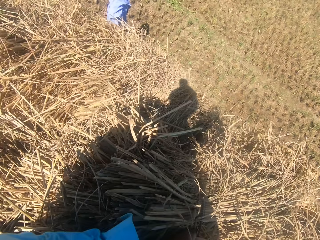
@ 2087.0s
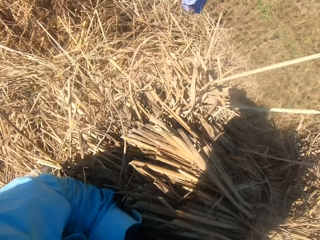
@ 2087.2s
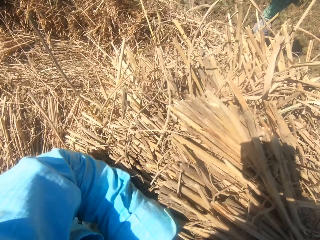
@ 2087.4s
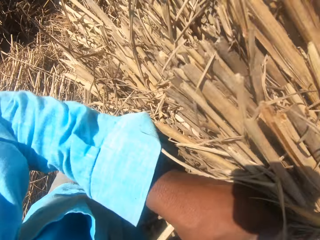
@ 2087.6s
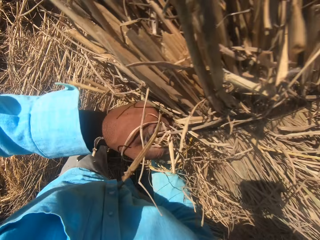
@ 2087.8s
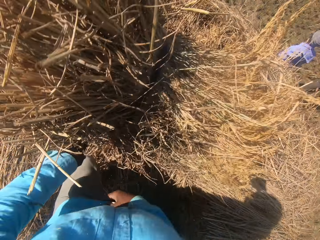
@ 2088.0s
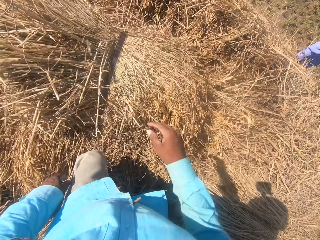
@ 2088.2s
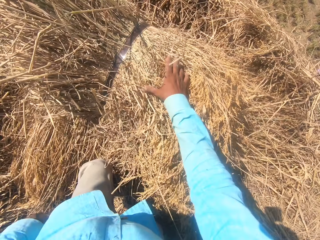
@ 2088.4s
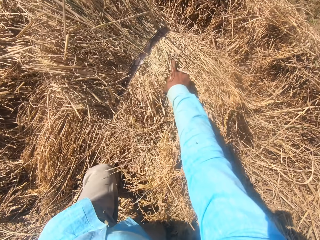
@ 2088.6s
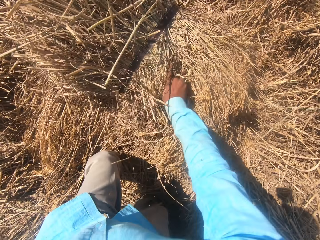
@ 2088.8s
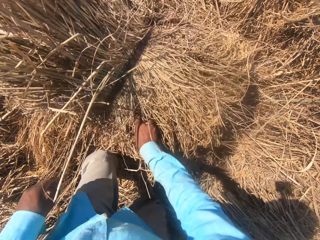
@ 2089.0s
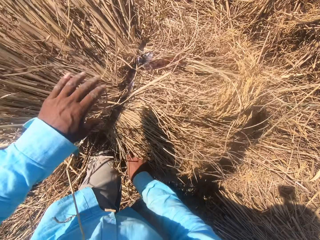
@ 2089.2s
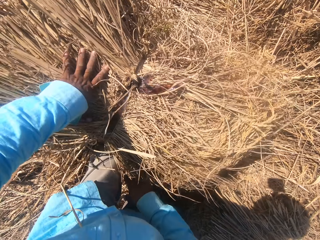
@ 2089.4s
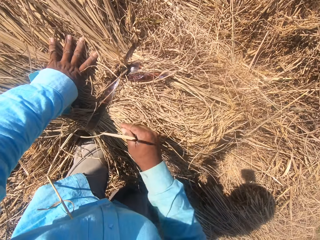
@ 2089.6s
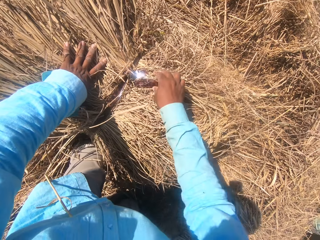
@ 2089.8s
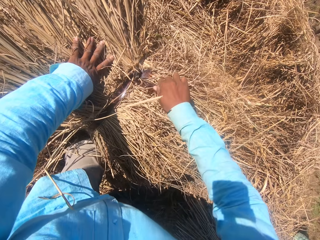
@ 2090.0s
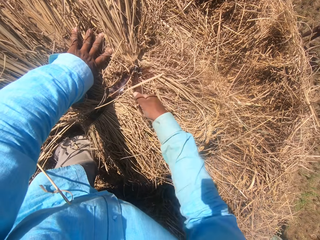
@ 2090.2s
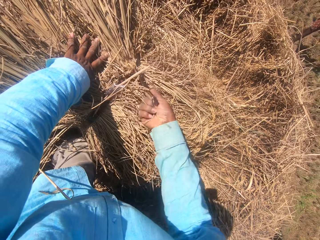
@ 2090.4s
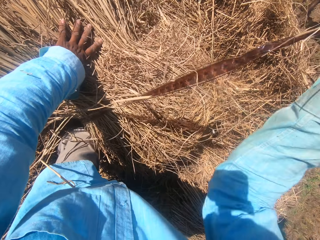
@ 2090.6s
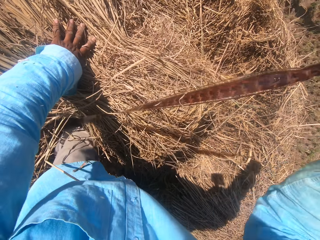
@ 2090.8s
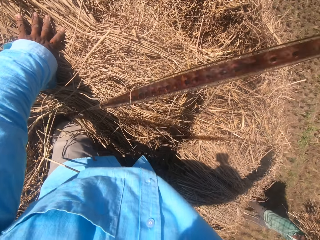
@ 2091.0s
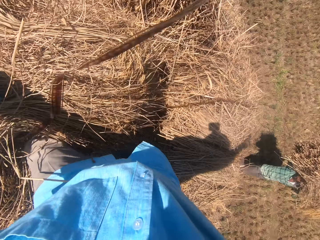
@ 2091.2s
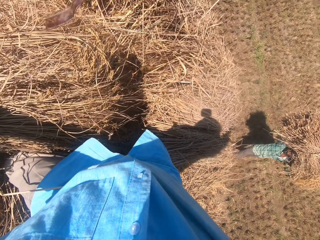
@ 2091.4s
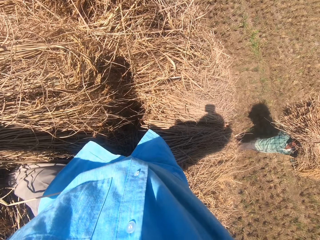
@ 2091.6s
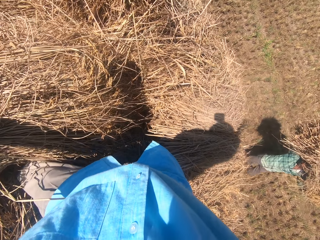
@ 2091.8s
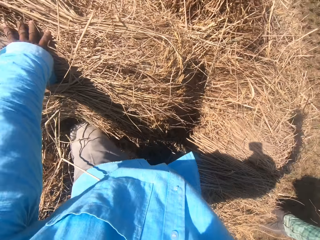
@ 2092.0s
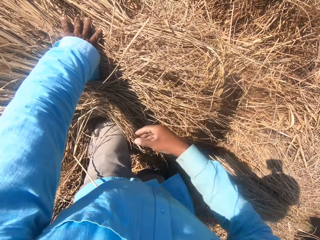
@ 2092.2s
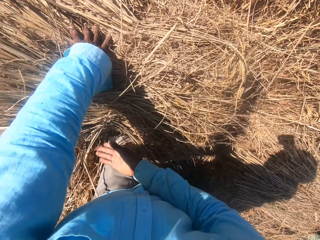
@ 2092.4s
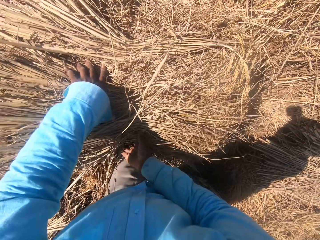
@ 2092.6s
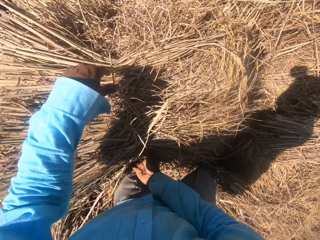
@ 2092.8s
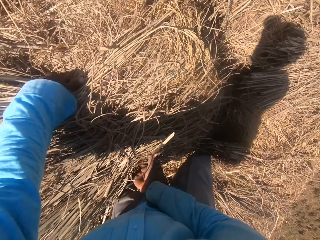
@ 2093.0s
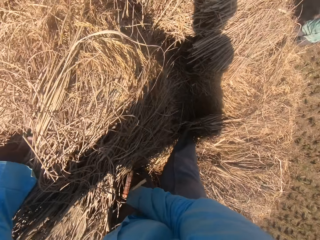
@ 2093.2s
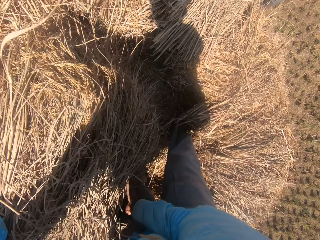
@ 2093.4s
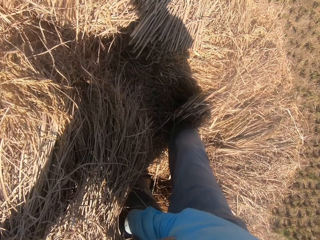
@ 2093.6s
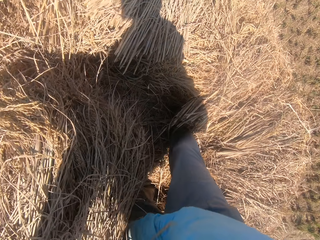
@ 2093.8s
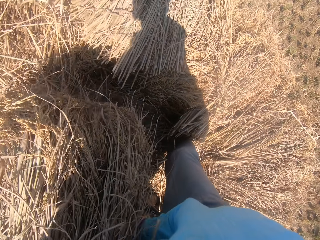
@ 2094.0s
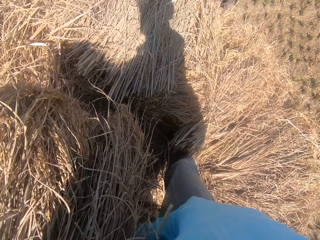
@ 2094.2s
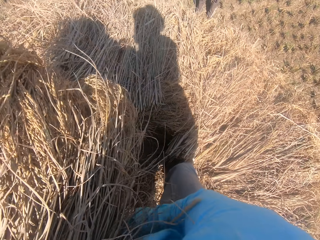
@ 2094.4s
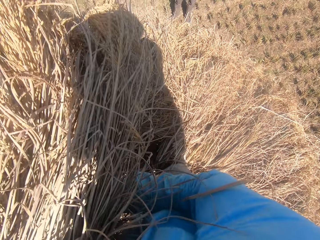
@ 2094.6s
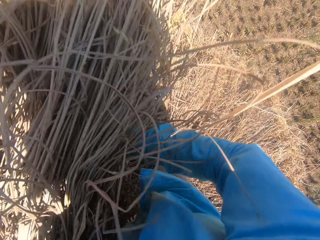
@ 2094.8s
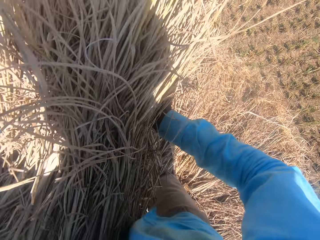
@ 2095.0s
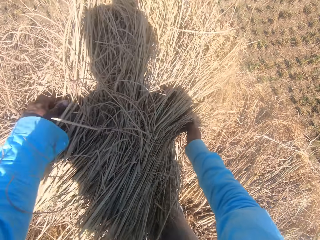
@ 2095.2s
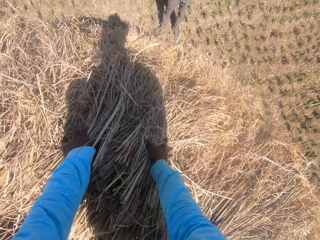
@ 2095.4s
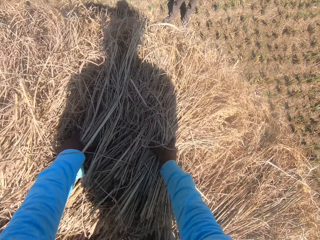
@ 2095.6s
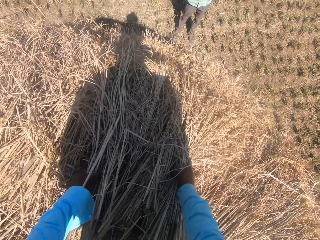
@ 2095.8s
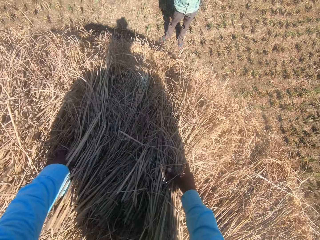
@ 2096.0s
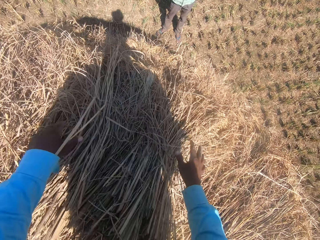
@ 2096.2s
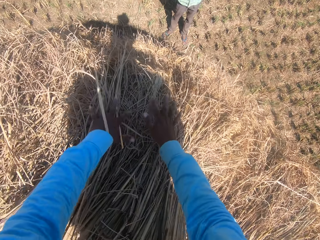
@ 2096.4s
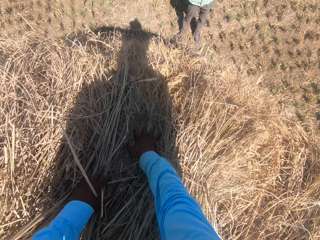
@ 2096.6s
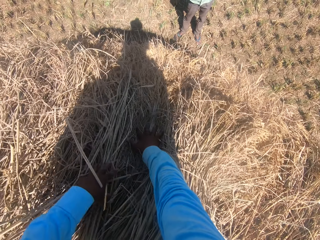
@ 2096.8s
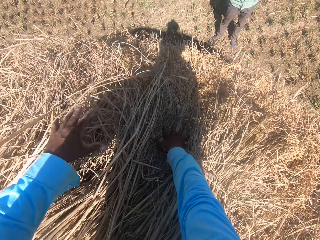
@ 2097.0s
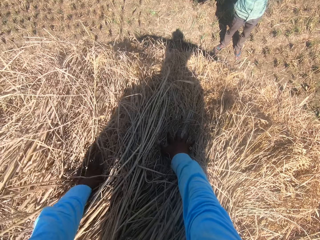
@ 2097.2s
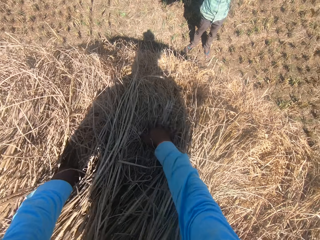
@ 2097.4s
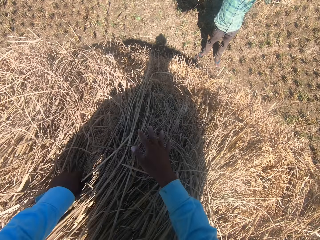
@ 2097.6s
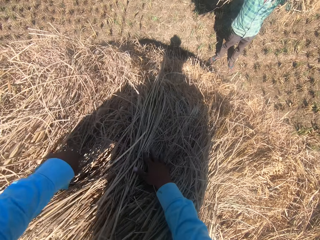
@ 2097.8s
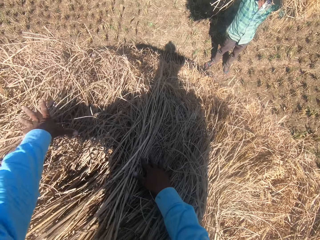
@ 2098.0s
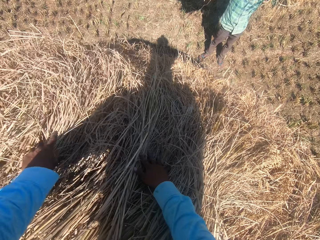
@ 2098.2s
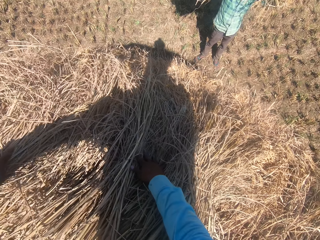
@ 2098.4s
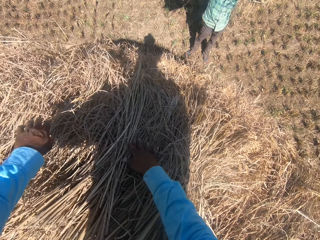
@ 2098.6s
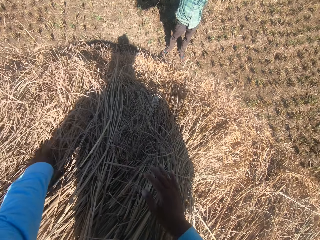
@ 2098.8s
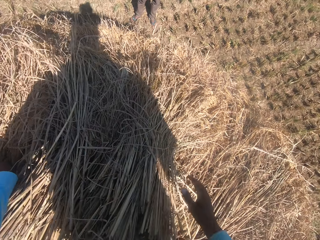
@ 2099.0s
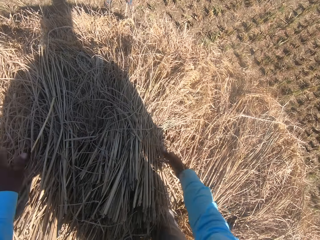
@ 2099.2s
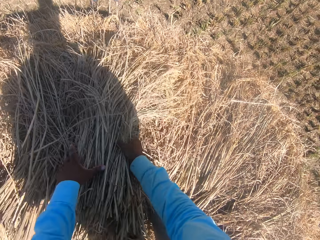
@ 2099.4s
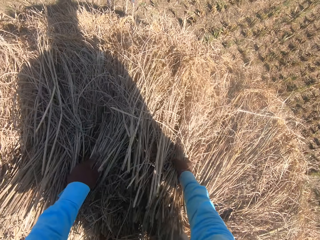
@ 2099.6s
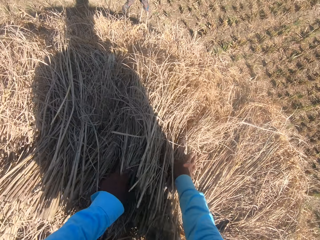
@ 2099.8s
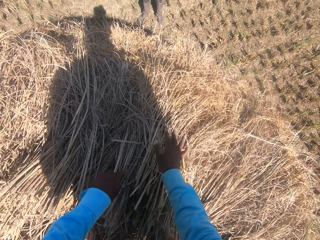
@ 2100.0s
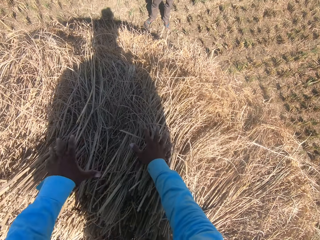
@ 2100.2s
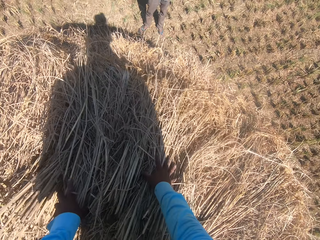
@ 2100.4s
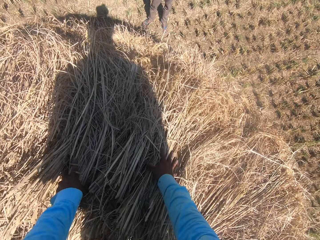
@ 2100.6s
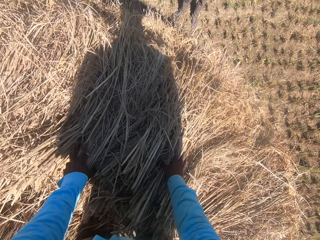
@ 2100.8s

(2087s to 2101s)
The camera wearer throws the wheat and moves the wheat. A man converses. The camera wearer converses. He looses the rope on the straw grass with his right hand. He pulls the rope. Another man steps forward. The camera wearer tosses the rope on the floor with his left hand. He lifts the wheat. He moves the straw grass on the floor with his hands. He throws the wheat and converses. The other man looks around. The camera wearer touches the wheat and converses. The other man converses.

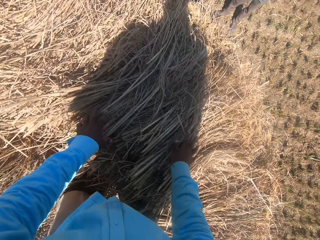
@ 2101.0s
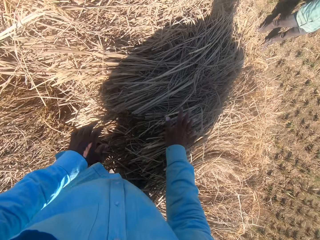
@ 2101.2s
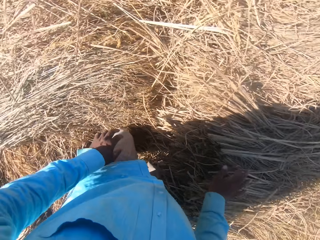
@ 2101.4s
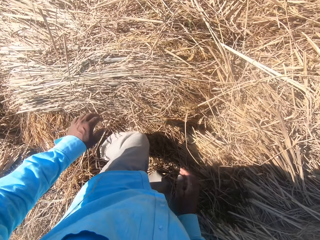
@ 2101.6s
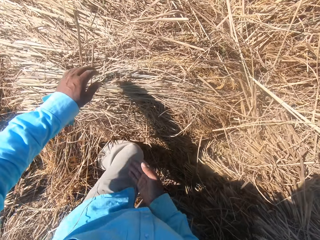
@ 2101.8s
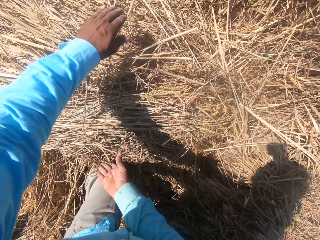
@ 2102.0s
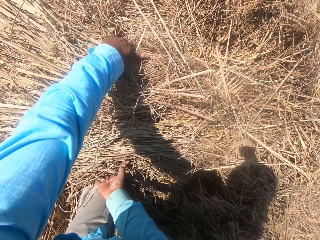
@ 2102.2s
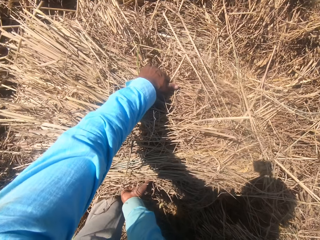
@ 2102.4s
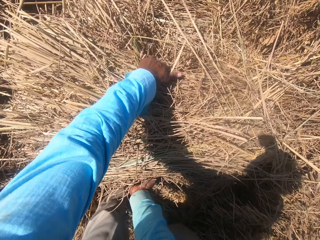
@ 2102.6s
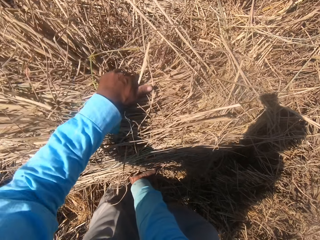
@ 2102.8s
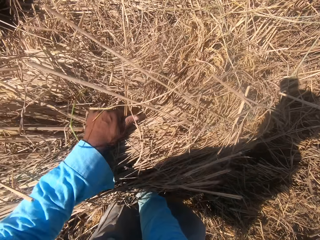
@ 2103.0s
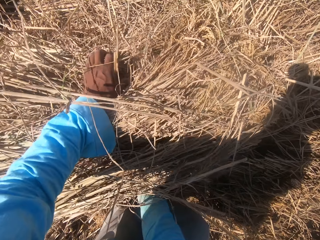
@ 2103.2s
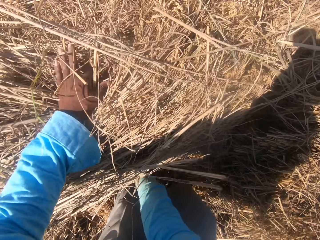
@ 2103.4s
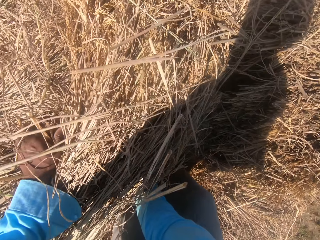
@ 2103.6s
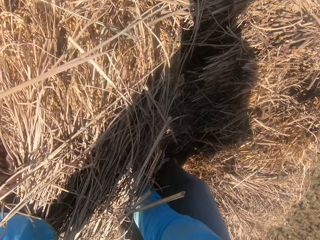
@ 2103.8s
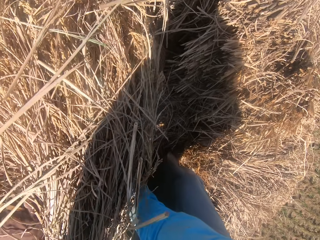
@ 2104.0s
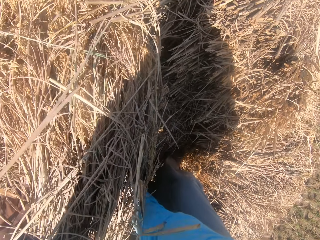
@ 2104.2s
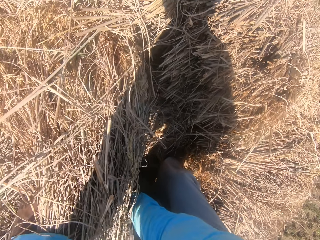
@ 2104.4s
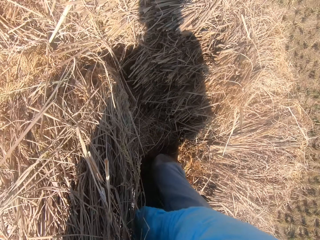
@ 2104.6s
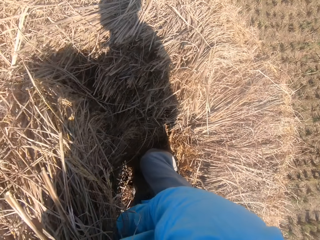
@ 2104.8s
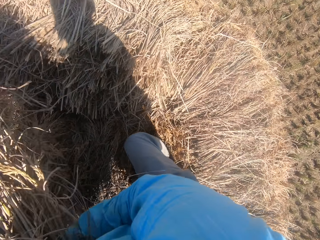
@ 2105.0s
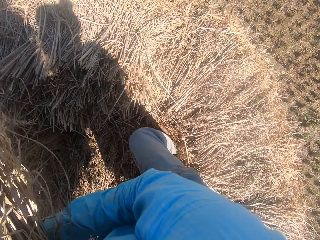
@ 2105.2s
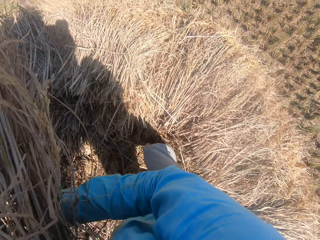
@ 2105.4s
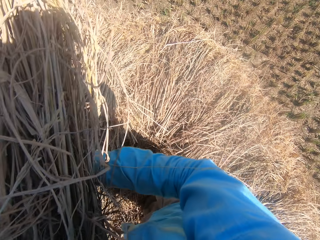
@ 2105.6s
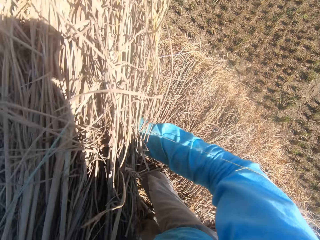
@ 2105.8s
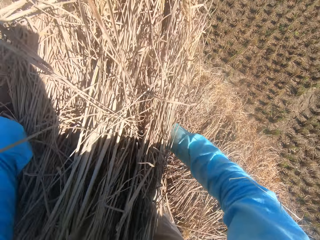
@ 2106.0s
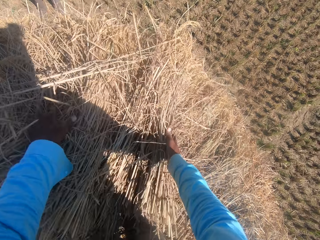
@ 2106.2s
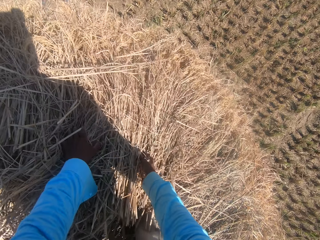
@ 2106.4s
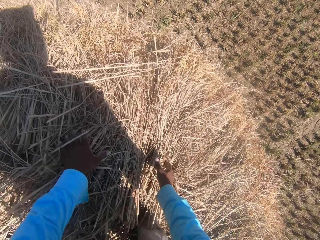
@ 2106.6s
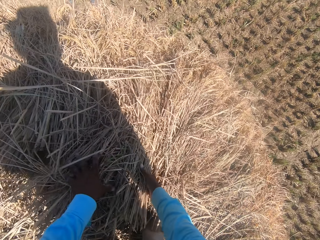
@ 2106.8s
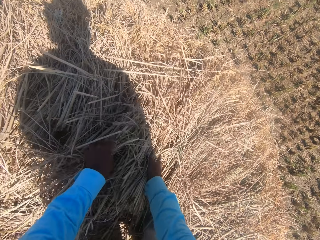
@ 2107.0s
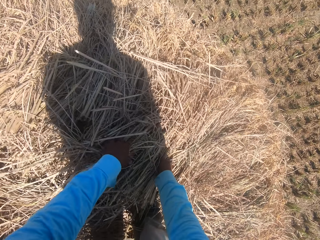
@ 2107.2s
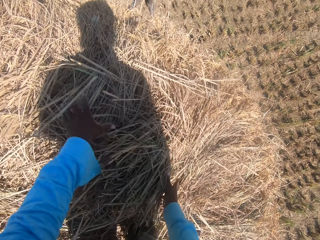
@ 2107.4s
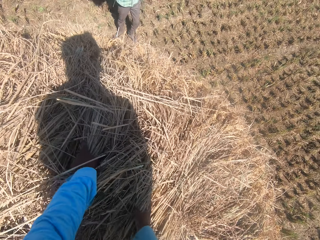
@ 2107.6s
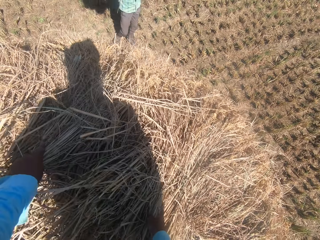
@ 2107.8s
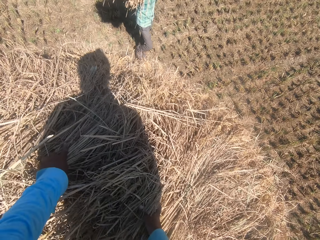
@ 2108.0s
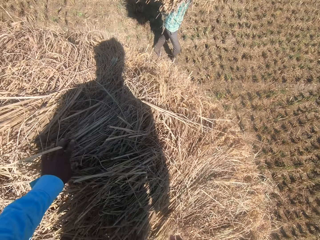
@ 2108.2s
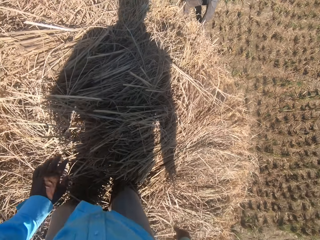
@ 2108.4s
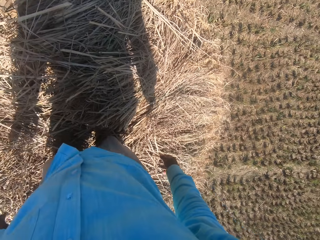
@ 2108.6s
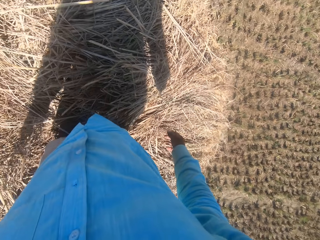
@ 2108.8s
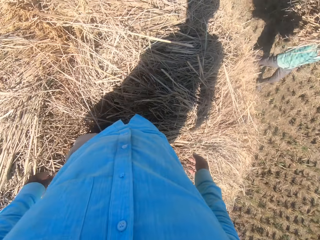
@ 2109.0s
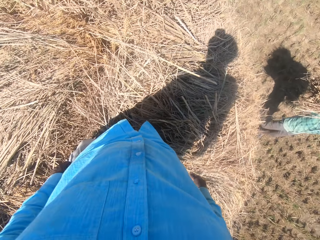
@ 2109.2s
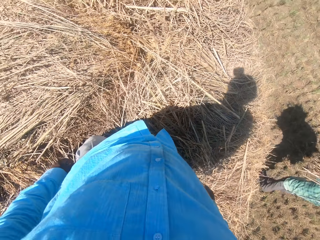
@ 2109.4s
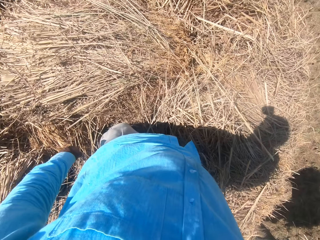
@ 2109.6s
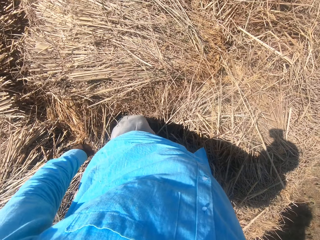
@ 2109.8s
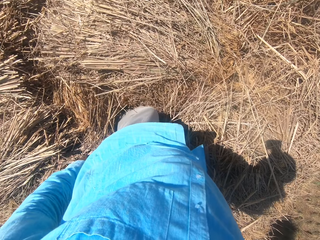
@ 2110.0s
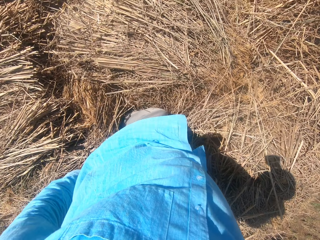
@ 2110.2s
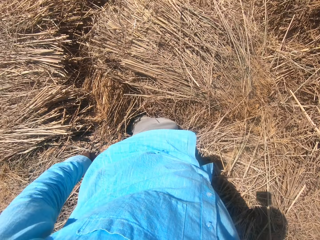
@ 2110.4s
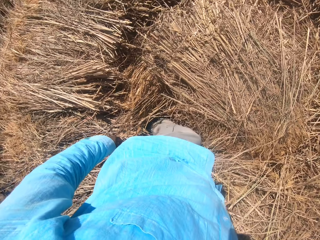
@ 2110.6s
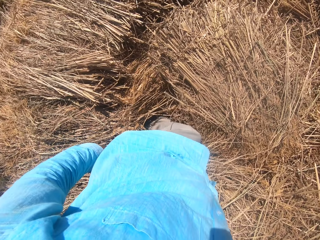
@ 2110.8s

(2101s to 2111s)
The camera wearer picks up the wheat. They throw the wheat, touch the wheat and converse. A man steps forward and converses.
